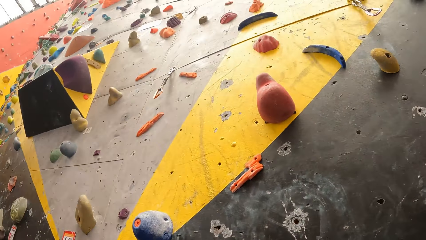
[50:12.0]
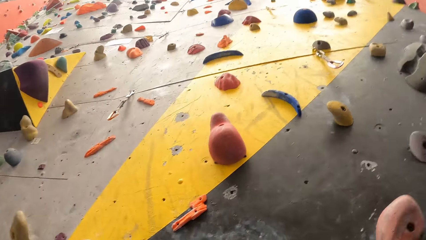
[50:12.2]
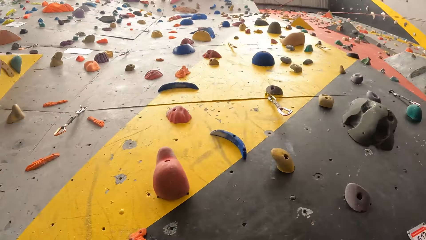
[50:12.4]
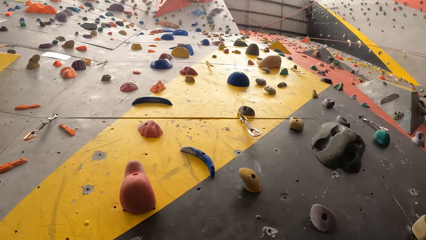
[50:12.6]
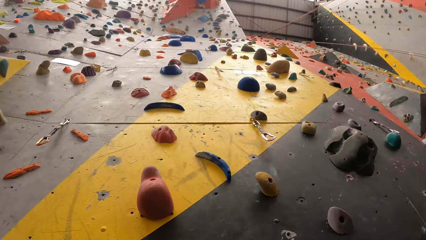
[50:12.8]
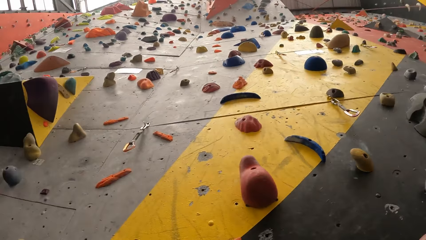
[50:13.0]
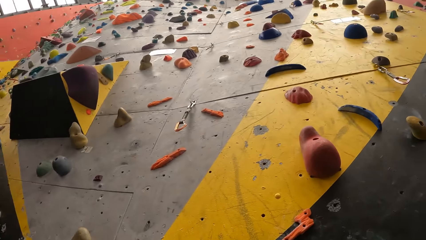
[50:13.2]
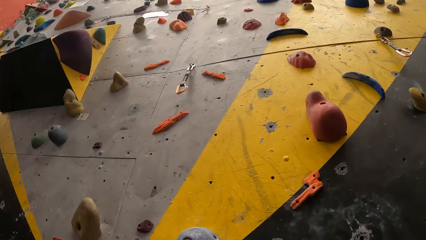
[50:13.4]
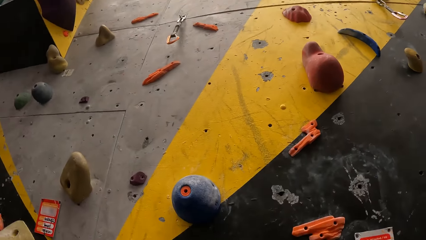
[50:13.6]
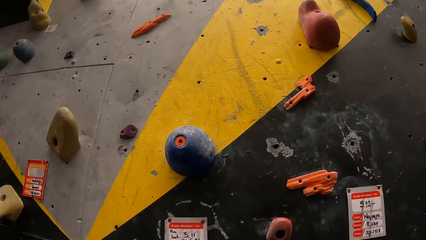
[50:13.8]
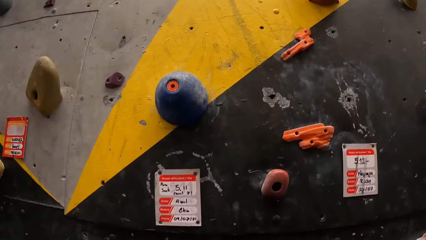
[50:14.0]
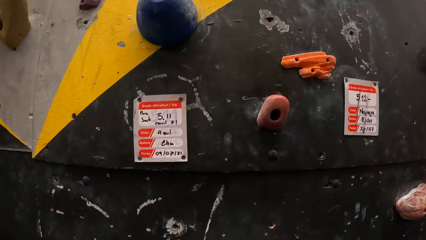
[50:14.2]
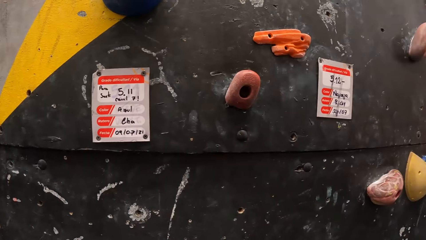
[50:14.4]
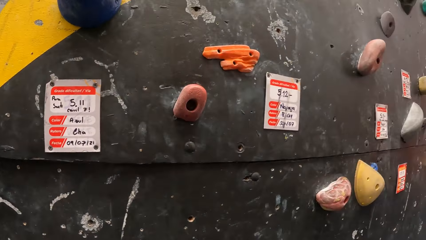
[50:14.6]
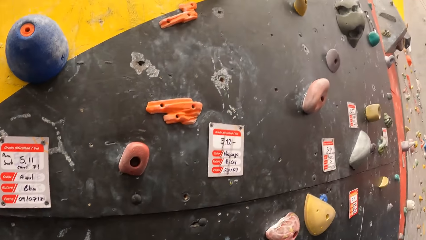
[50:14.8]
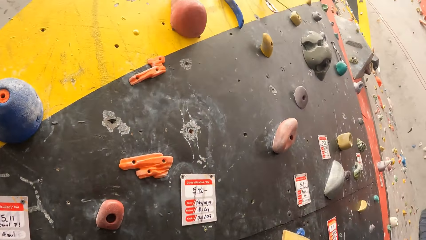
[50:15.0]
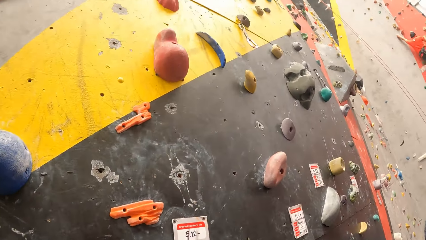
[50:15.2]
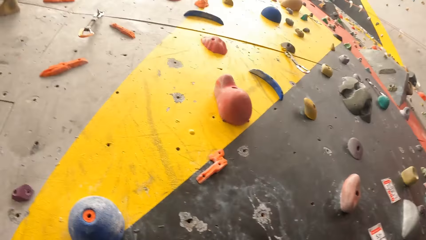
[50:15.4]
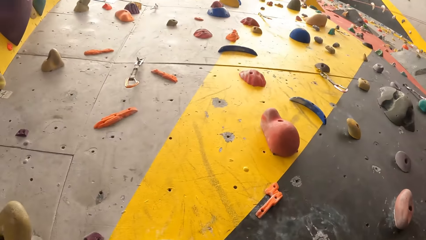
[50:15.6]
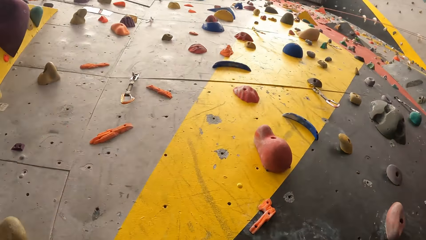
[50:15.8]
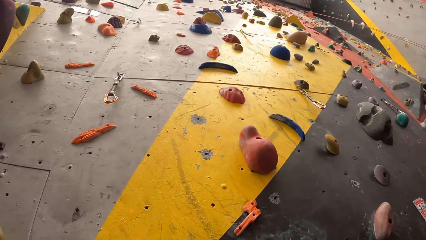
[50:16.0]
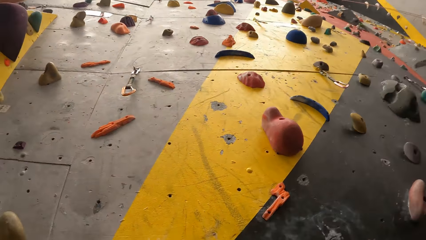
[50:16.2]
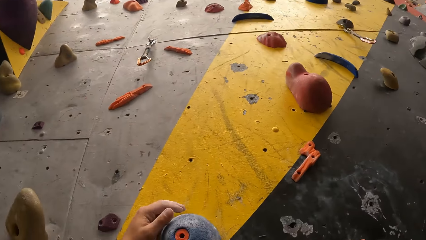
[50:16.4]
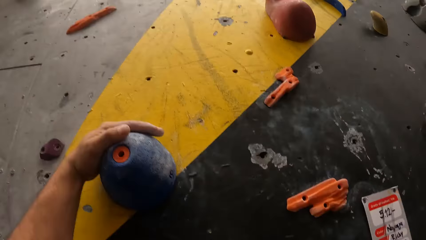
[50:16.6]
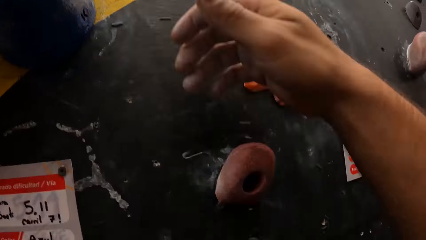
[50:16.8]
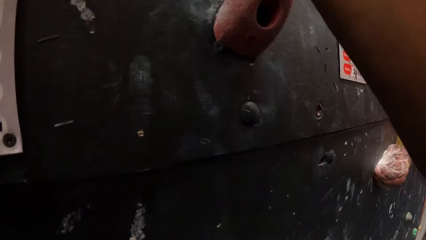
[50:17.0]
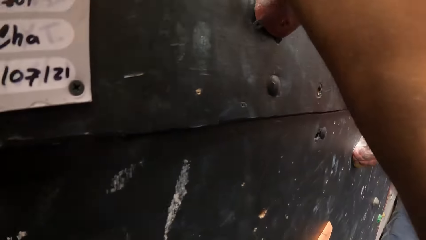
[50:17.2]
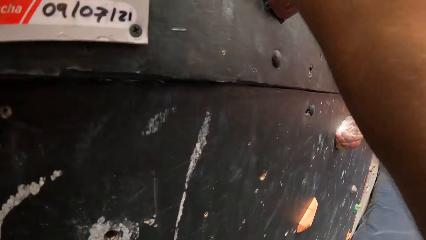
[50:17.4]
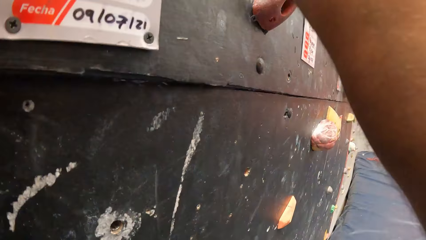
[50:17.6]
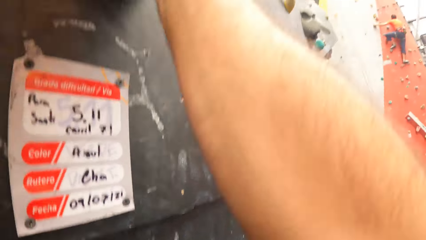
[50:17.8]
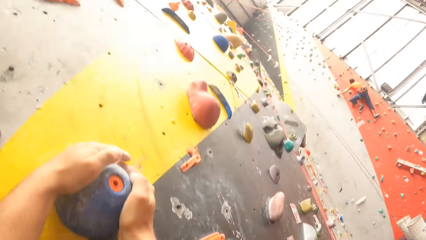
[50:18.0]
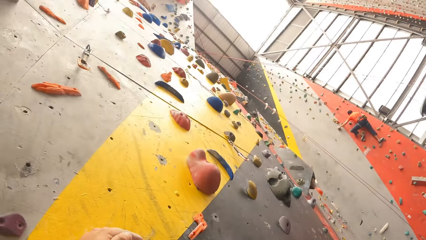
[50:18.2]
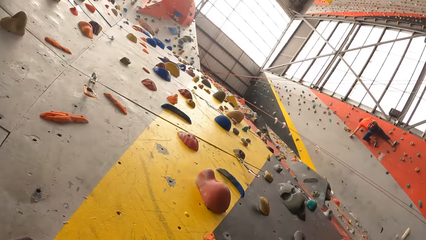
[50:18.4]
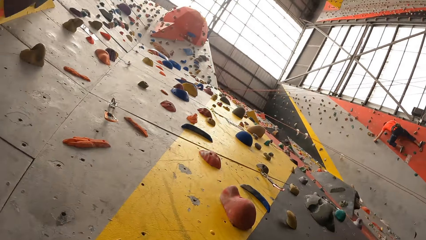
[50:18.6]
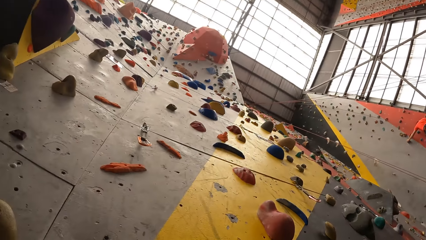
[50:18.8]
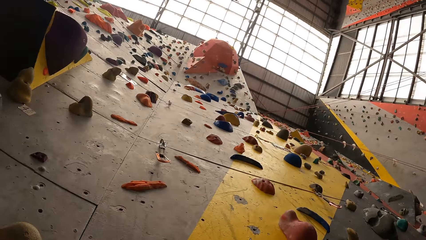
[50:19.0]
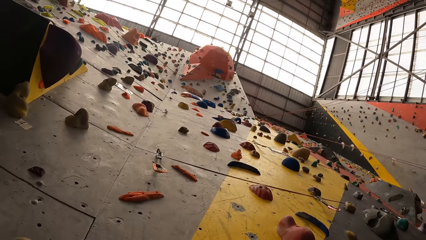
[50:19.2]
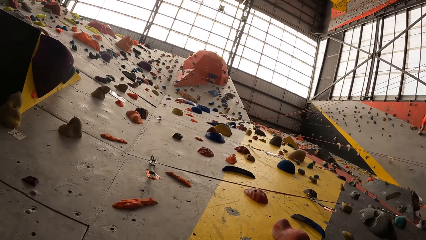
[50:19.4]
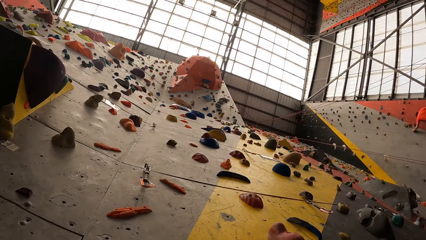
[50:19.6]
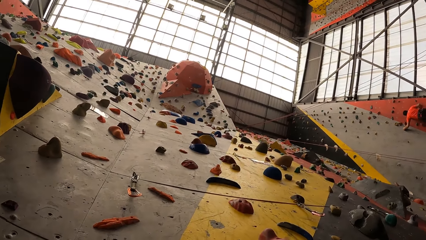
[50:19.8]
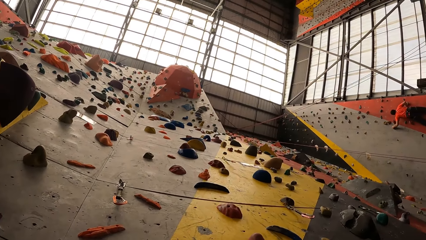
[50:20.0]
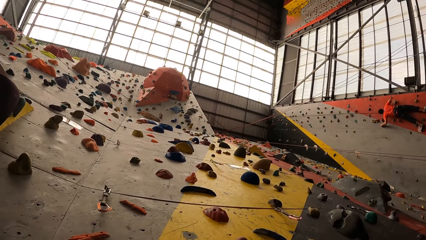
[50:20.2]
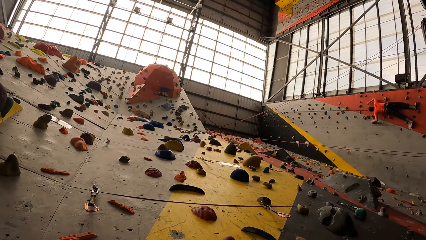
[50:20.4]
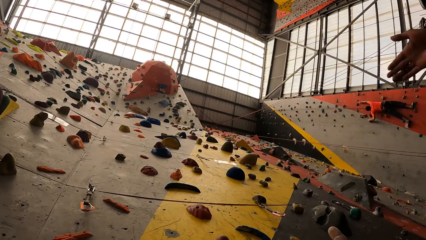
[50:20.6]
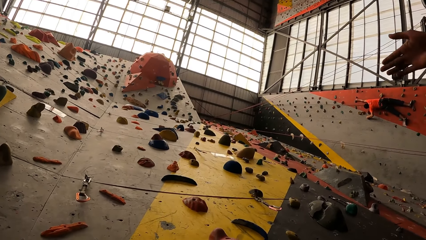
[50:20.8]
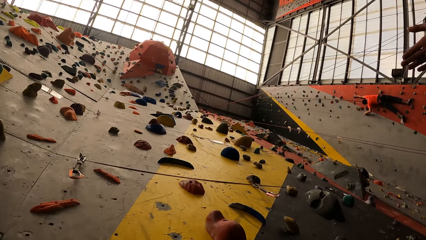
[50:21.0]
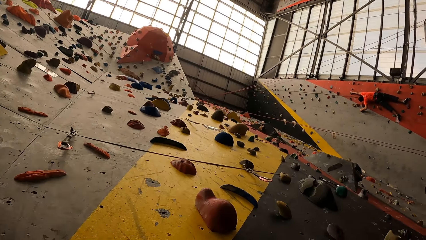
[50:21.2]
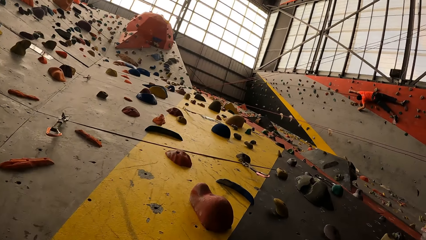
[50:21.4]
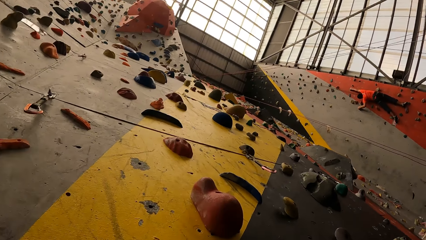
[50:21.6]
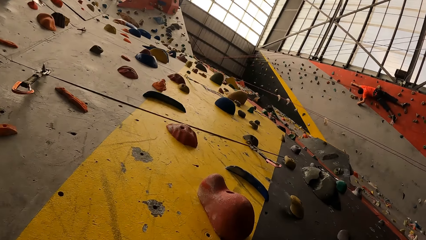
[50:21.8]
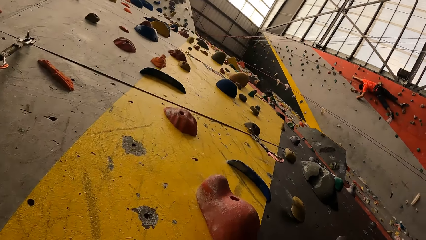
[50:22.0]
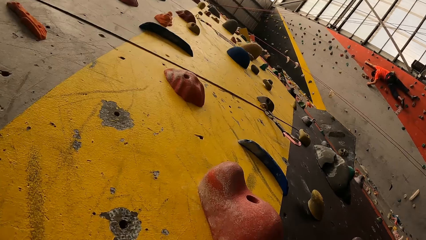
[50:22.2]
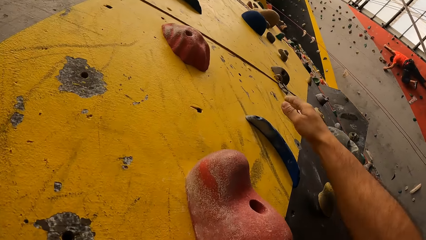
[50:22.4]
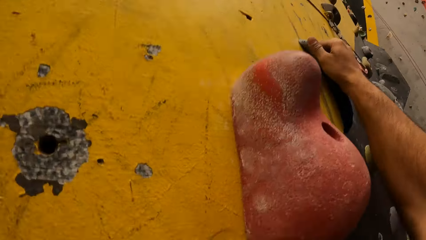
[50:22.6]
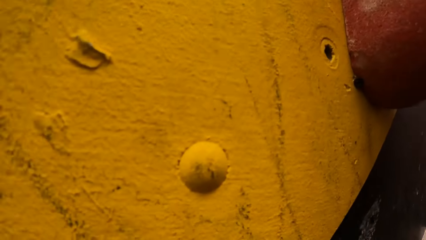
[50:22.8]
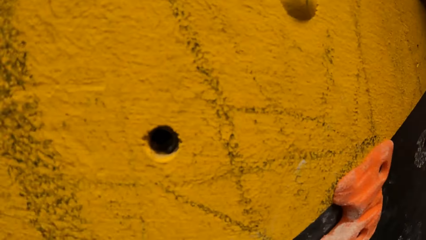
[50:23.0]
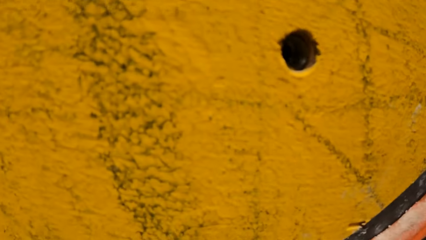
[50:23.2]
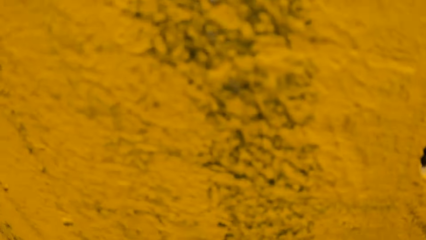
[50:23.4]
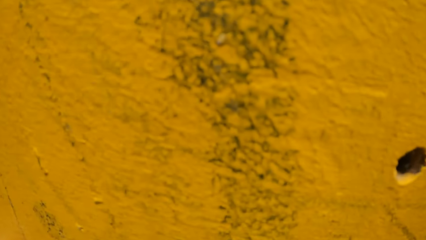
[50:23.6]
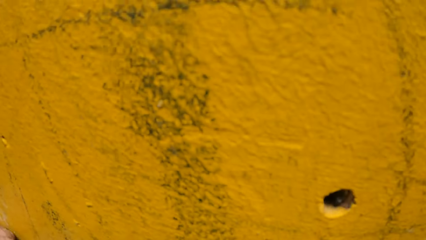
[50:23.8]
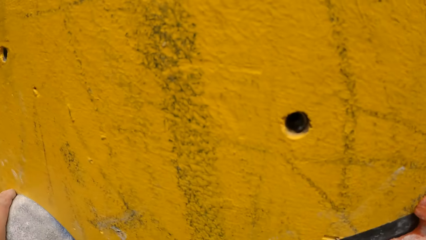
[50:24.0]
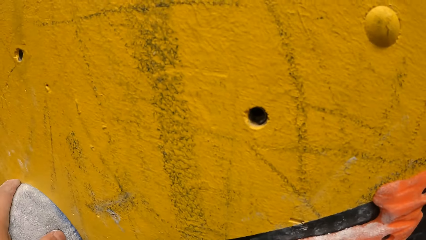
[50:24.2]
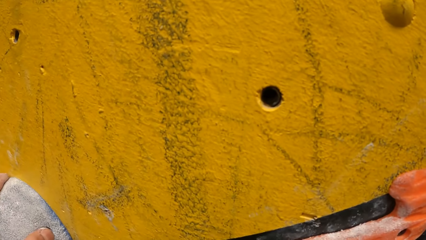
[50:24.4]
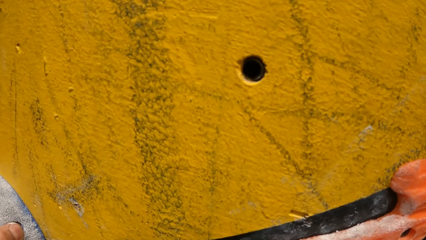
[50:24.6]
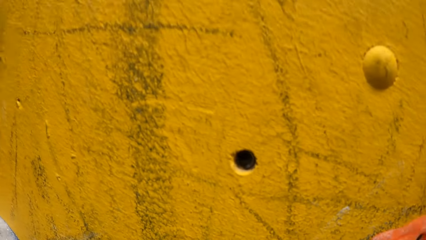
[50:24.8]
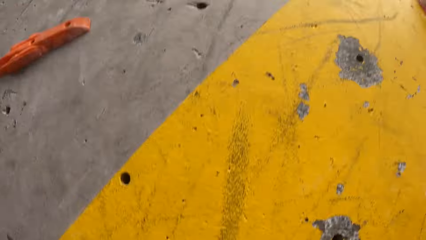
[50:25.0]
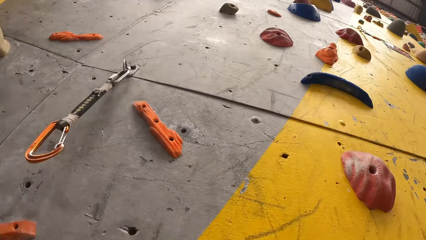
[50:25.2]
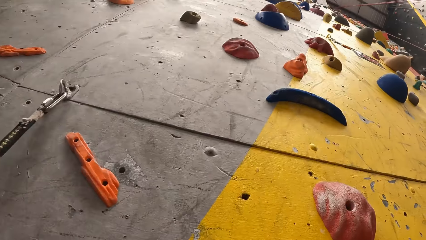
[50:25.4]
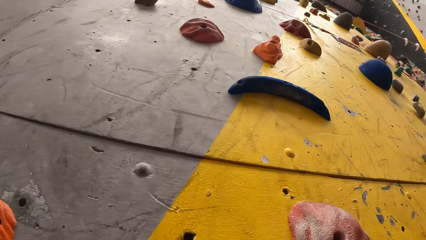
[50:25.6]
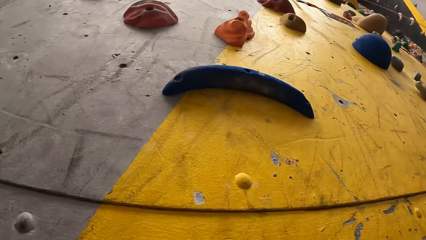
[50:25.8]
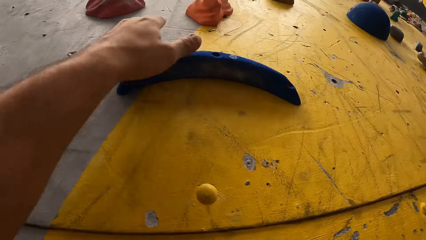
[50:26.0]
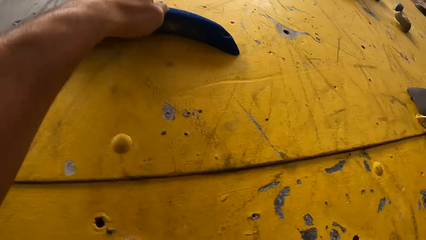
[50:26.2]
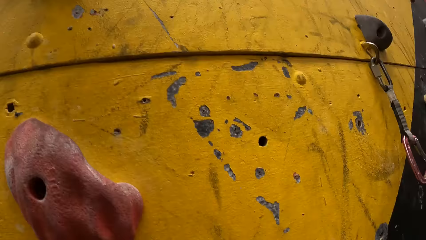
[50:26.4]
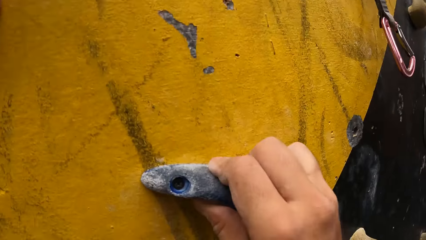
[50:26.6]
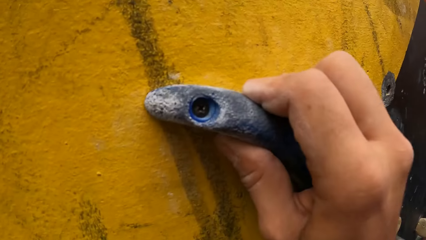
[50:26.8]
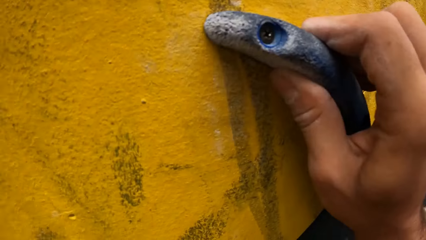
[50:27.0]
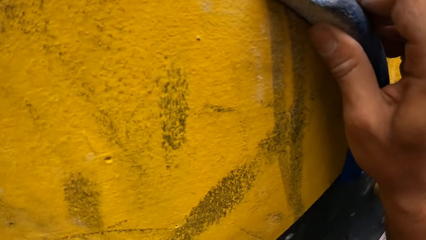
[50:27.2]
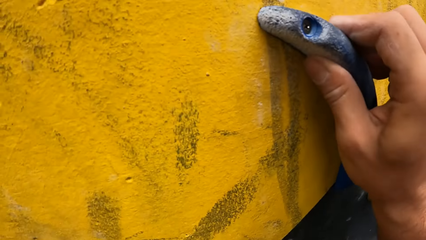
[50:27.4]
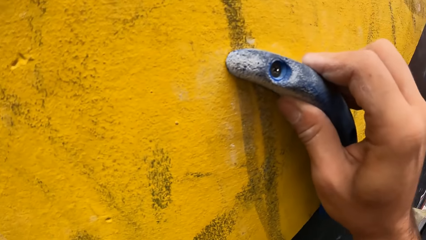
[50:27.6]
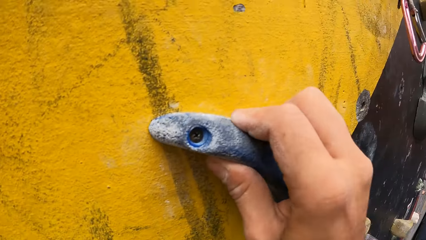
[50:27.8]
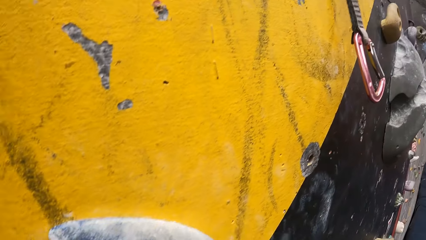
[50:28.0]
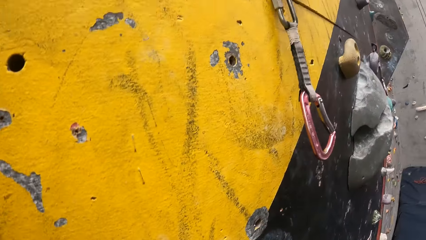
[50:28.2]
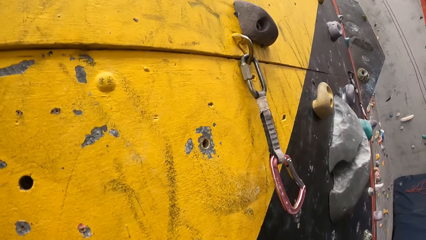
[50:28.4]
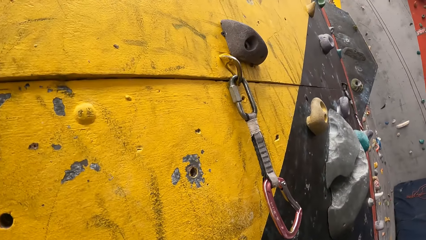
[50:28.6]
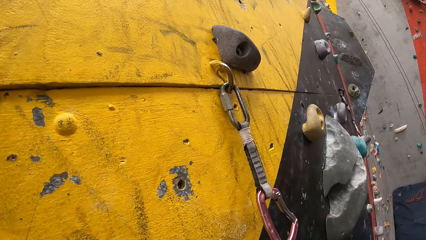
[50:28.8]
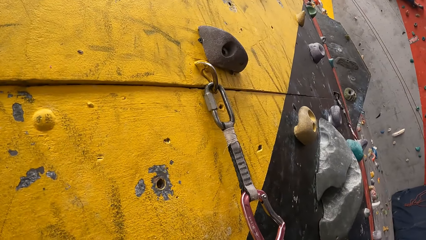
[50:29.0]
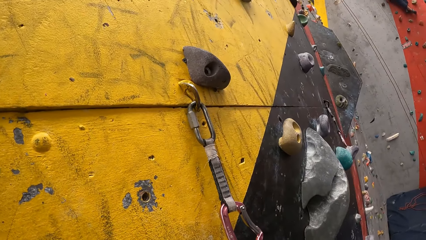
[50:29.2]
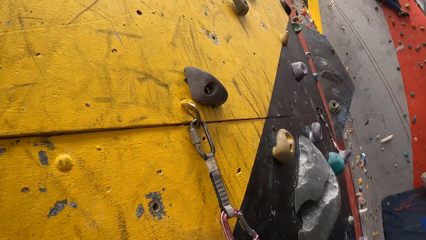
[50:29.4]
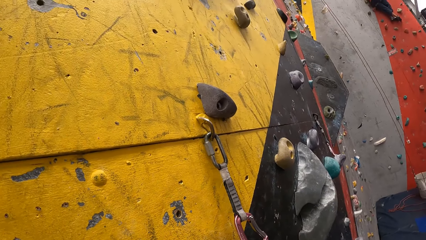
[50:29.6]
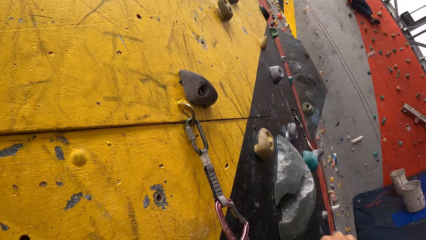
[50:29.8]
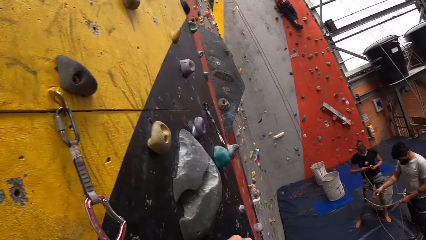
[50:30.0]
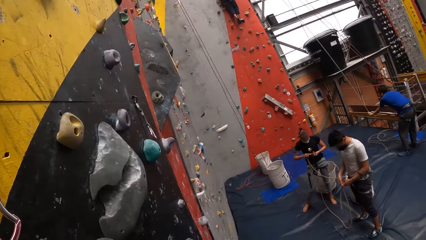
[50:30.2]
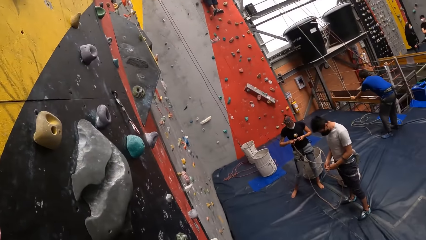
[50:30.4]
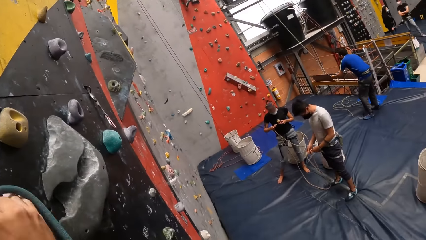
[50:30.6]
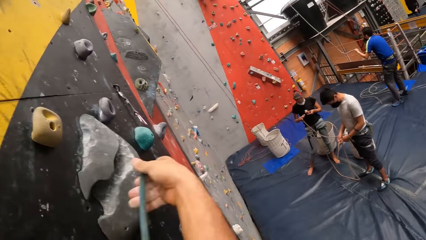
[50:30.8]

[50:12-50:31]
The camera wearer looks up the climbing wall. They climb the boulder wall. They climb up the climbing wall. The person points the fingers on the boulder wall. The camera wearer touches a bouldering climbing wall with the right hand. They climb the boulder wall. They touch the bouldering climbing wall with the left hand. They look around the climbing room.
